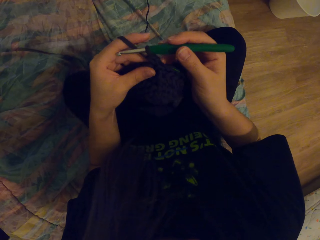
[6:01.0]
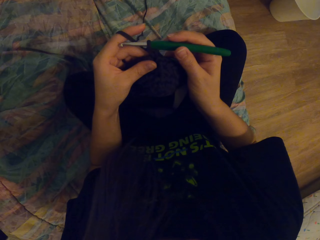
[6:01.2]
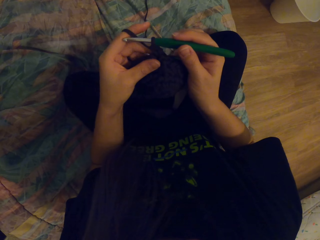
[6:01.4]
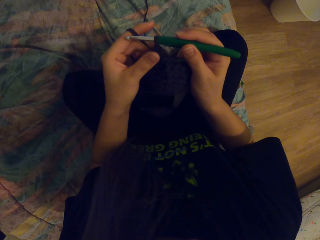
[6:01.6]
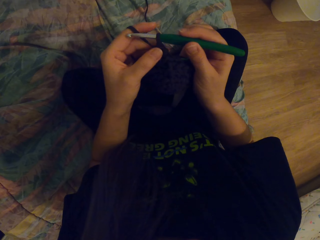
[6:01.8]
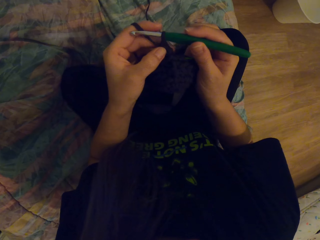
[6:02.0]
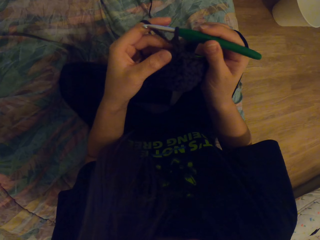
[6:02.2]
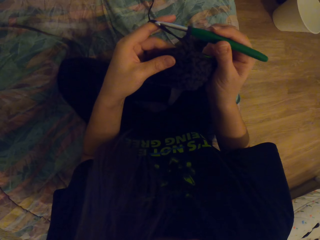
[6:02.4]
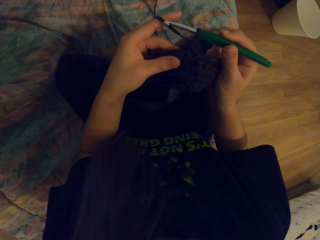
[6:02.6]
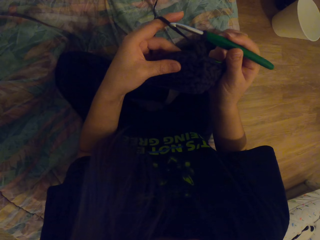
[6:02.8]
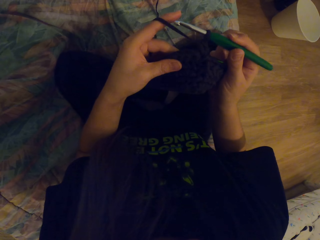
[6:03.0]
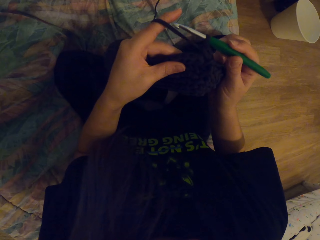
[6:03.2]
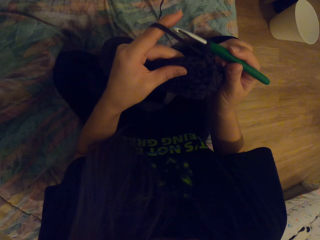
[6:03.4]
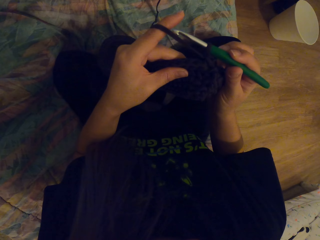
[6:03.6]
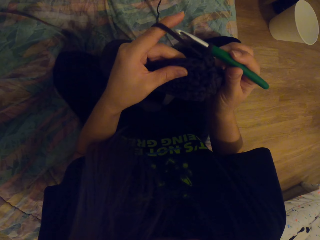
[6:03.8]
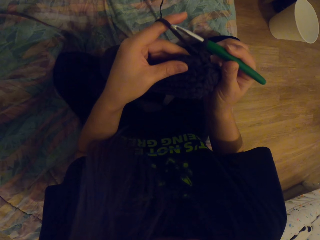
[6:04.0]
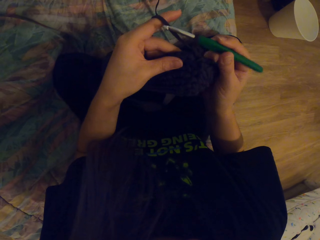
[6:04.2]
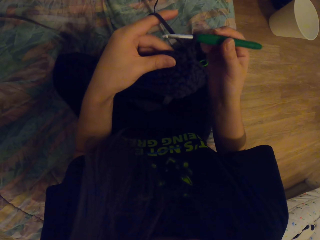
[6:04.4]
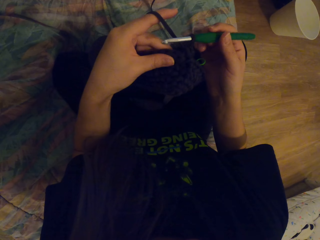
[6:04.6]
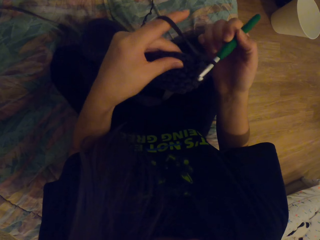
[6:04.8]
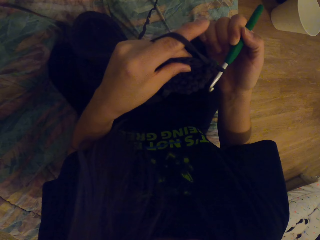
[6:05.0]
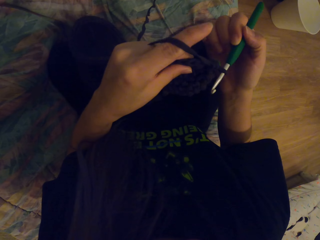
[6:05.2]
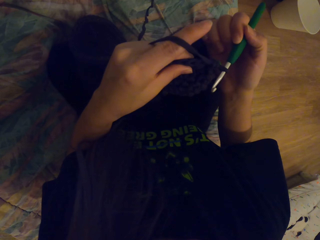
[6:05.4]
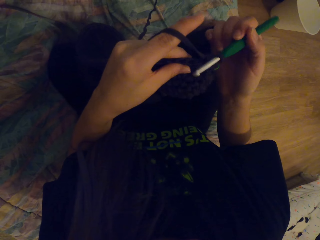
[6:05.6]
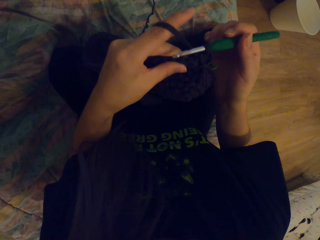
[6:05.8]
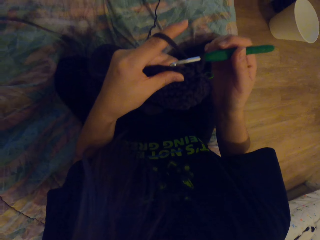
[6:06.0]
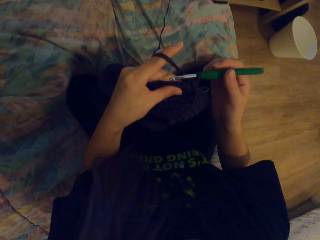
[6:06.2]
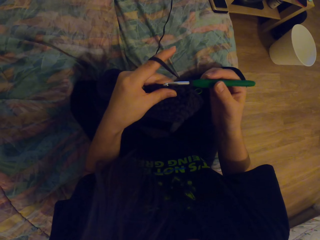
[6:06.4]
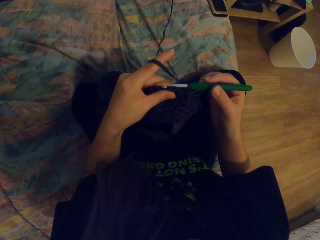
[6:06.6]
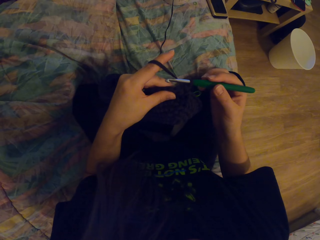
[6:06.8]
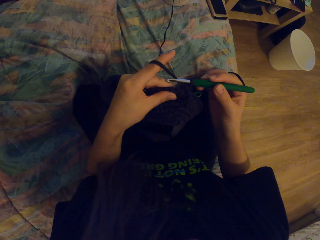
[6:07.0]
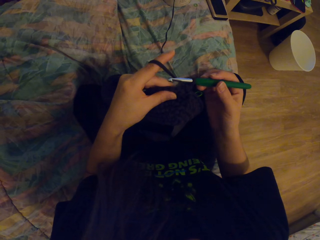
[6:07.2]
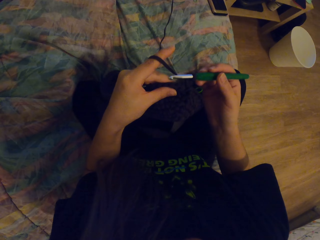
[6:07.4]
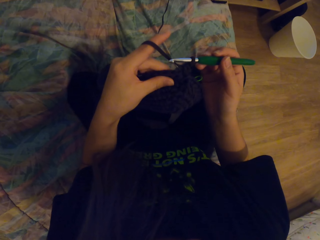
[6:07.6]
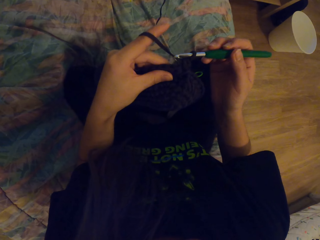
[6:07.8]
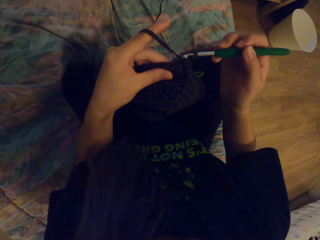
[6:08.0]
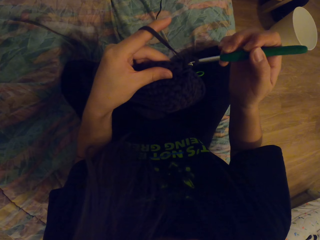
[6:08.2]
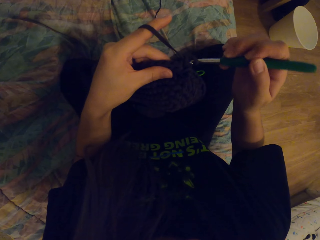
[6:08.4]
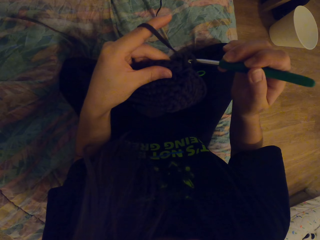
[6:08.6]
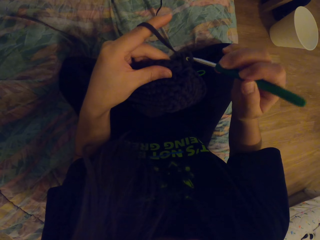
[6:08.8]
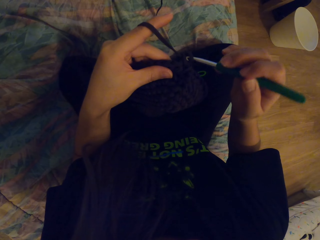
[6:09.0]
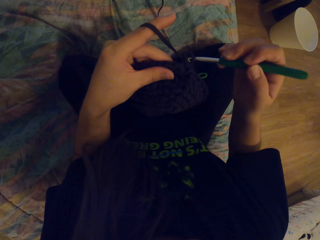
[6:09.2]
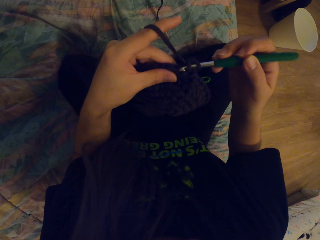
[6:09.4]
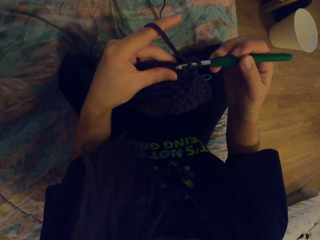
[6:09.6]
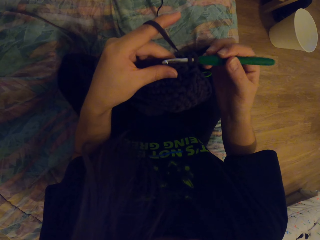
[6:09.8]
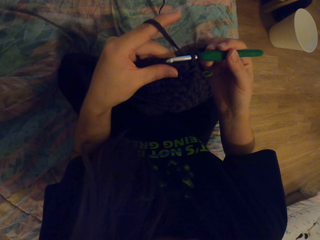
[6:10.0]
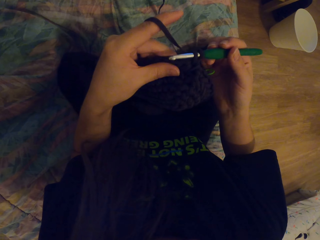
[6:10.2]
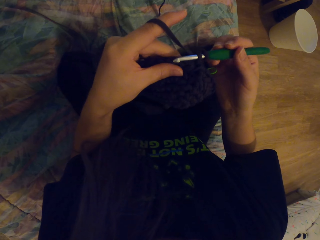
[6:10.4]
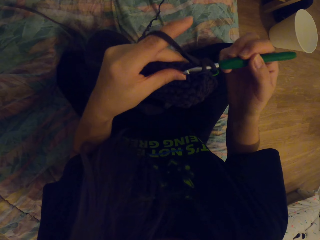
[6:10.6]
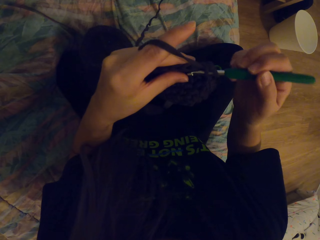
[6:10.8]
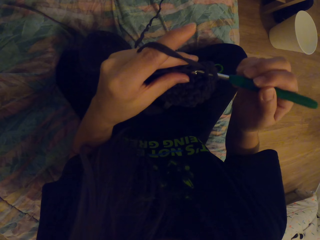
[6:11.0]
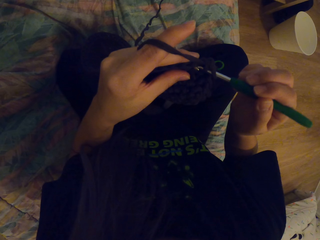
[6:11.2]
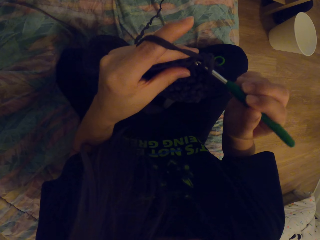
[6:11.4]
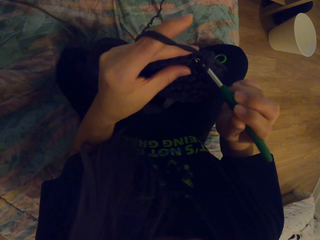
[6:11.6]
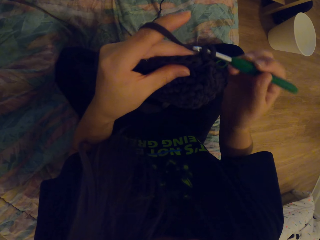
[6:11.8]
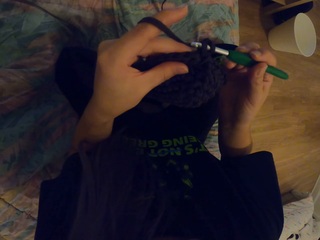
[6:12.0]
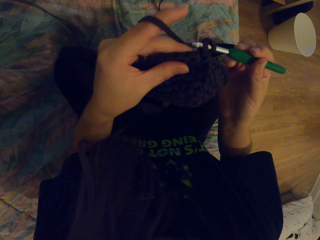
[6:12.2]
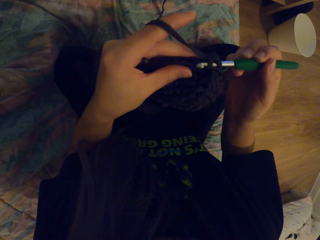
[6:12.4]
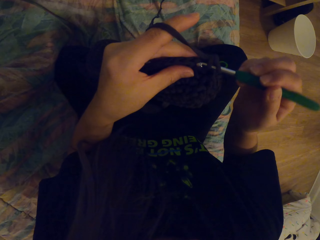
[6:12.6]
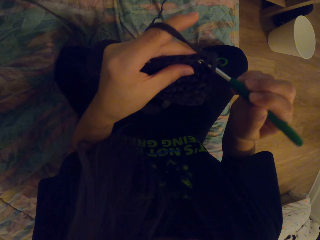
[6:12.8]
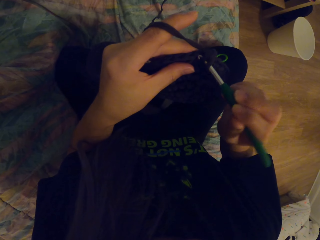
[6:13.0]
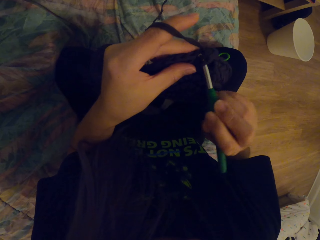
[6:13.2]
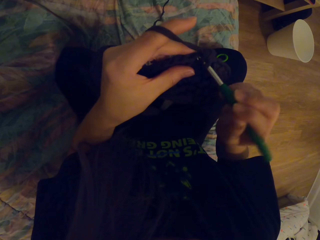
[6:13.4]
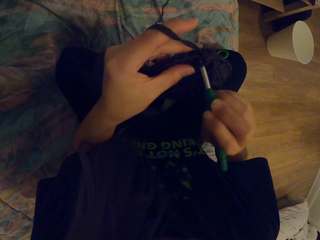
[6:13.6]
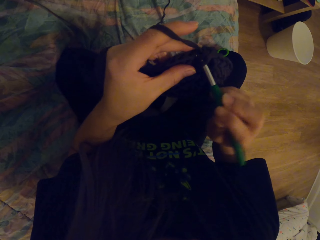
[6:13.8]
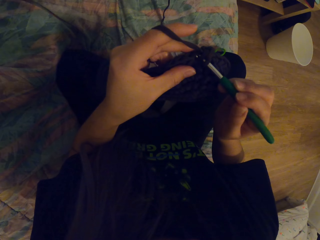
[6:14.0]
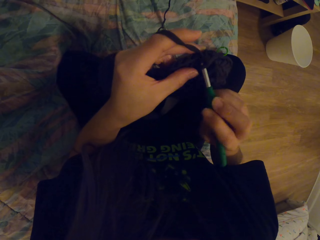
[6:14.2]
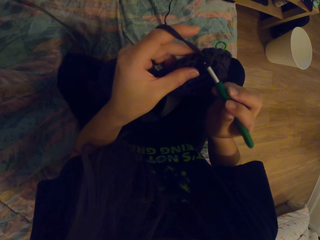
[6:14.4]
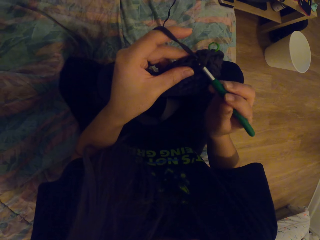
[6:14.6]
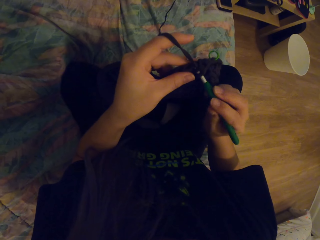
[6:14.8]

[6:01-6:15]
The camera wearer tightens the fabric. They look at the fabric. They turn the crochet and the fabric. They move the crochet. They weave the fabric with the crochet.

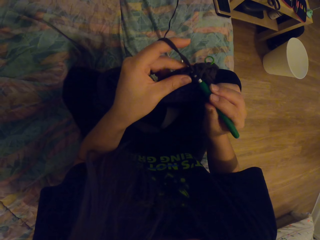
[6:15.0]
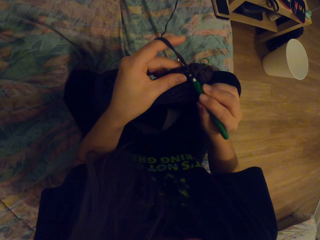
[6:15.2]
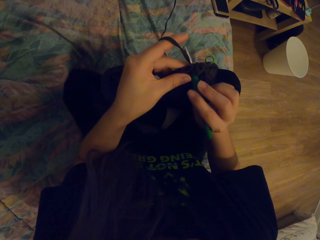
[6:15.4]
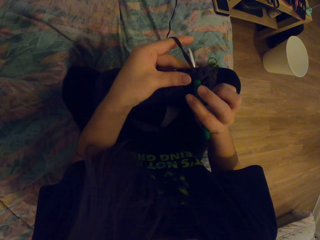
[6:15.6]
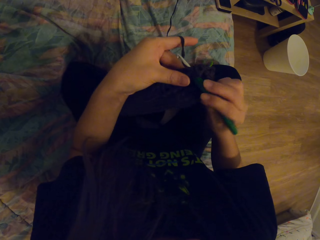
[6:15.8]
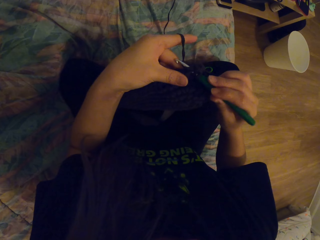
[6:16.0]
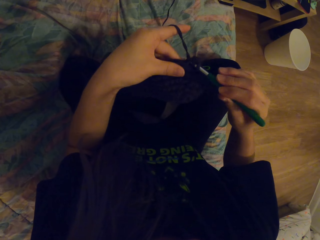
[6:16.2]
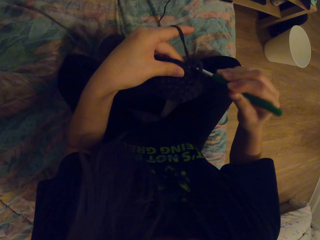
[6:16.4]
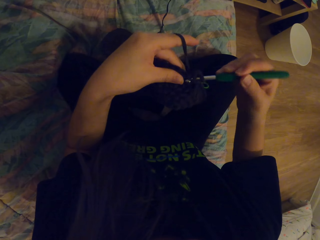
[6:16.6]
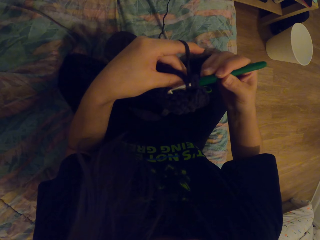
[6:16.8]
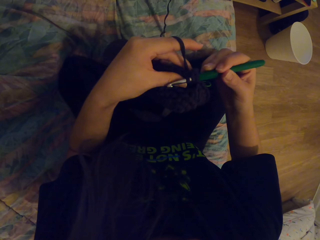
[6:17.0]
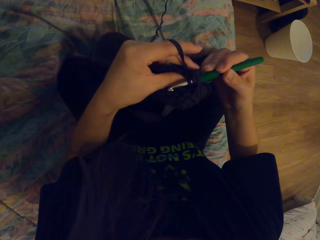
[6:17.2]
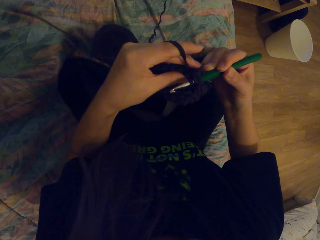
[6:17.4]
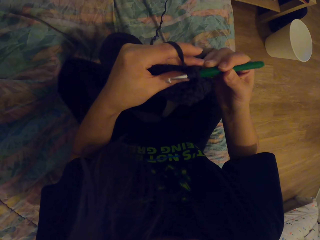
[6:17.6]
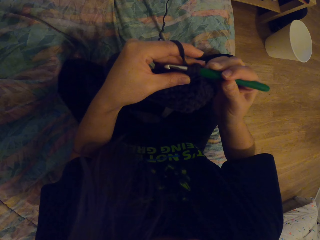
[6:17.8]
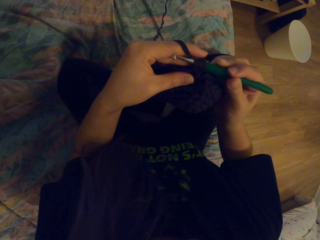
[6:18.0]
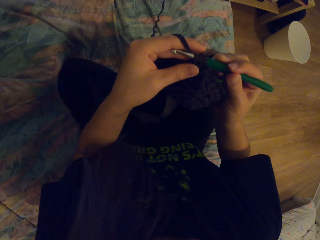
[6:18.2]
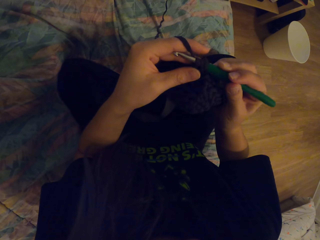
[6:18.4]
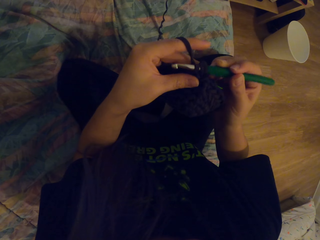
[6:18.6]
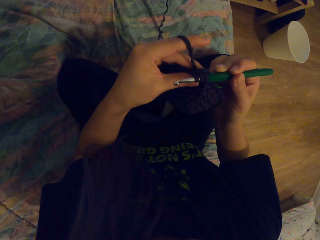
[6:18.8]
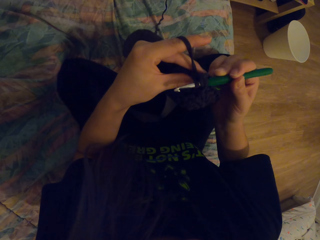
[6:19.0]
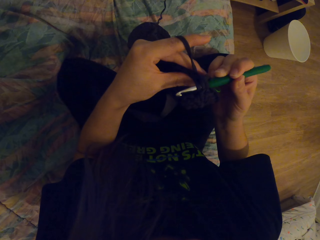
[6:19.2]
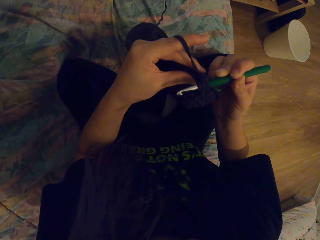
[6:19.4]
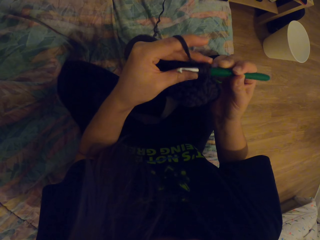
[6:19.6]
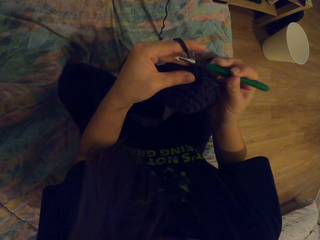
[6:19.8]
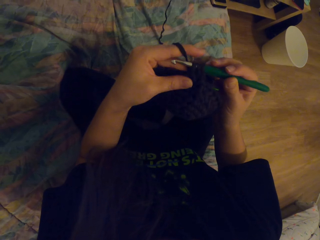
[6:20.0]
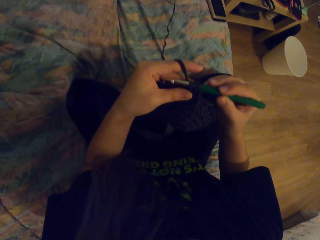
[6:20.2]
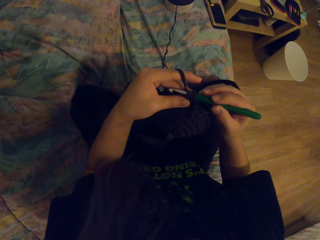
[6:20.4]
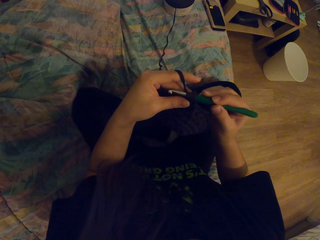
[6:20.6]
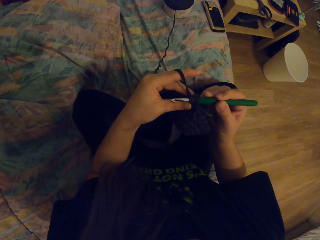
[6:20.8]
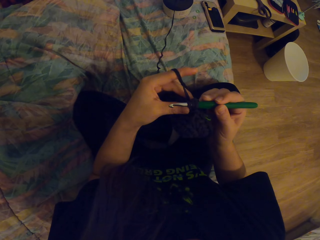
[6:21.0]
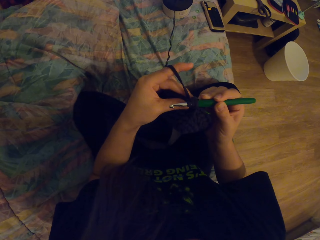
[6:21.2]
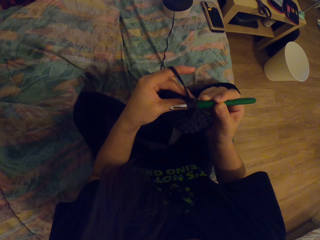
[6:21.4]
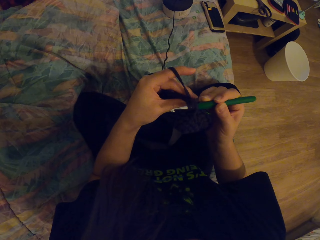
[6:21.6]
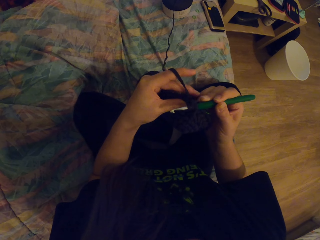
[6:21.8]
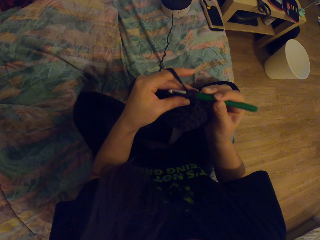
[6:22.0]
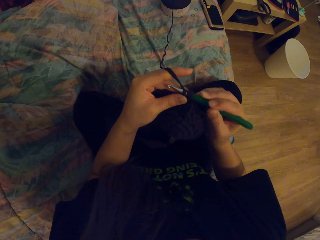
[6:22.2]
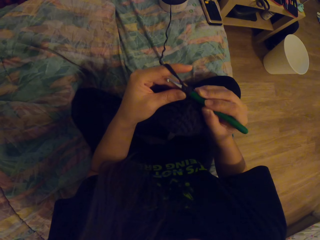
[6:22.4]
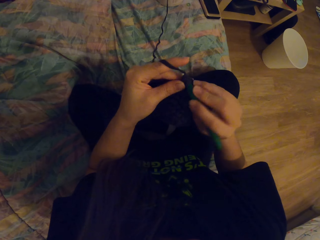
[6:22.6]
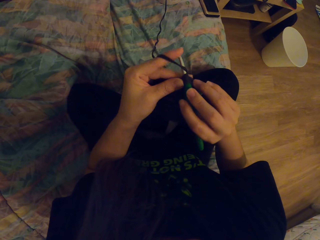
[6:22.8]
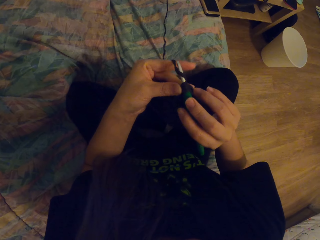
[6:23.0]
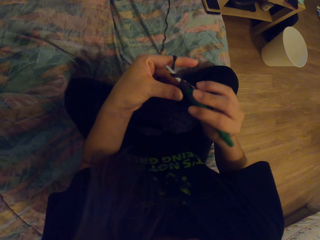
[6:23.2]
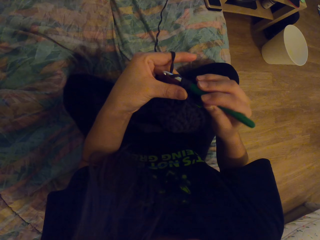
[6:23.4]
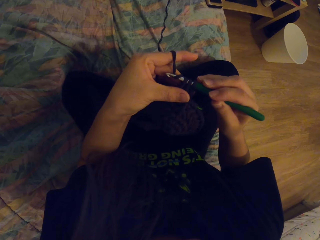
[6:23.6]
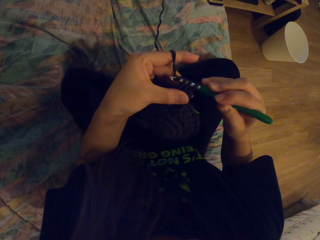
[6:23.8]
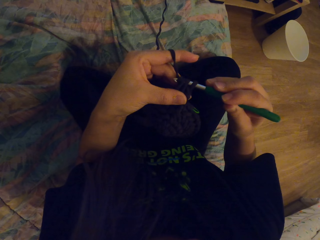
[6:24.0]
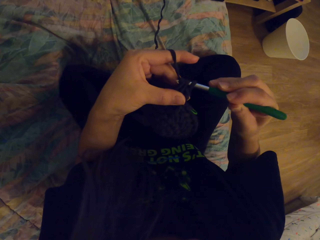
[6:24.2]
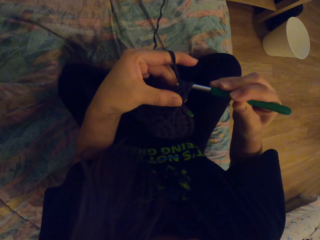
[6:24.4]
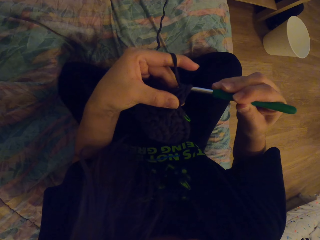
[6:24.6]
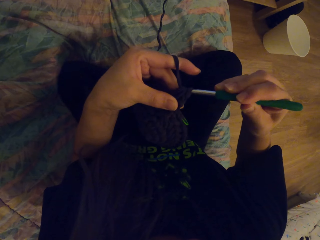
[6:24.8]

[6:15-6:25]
The camera wearer crochets.
